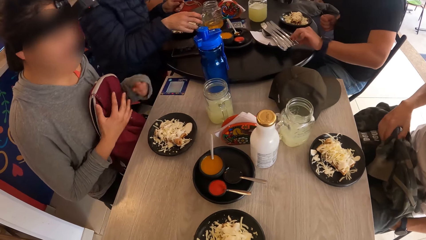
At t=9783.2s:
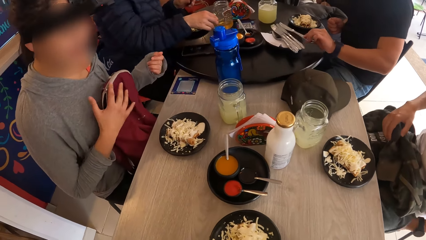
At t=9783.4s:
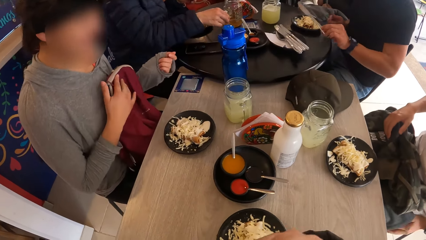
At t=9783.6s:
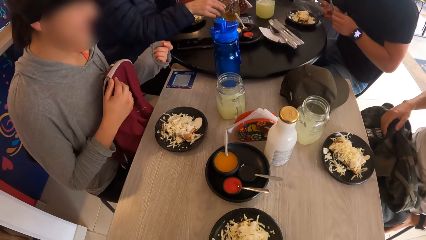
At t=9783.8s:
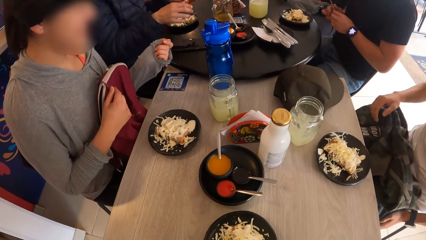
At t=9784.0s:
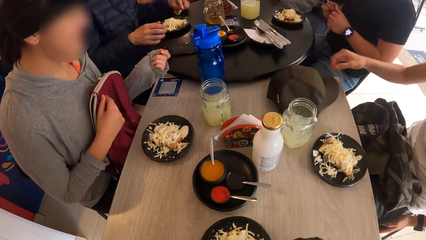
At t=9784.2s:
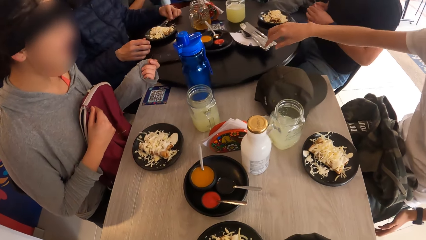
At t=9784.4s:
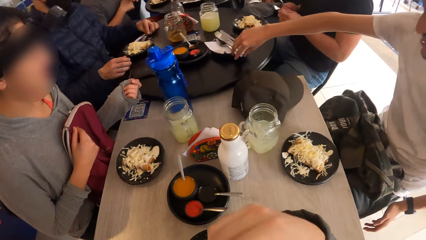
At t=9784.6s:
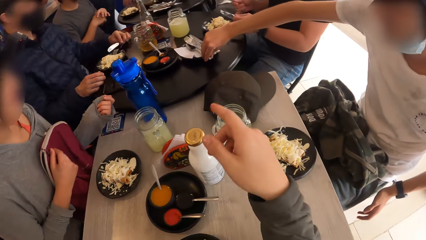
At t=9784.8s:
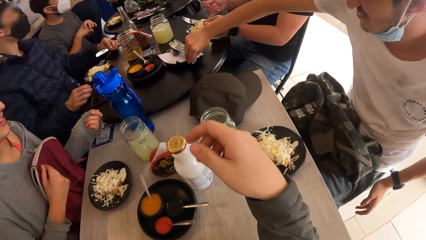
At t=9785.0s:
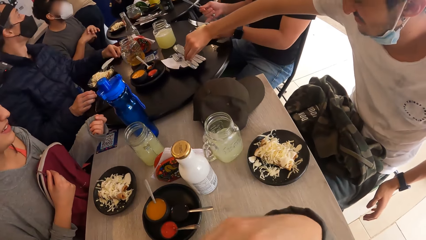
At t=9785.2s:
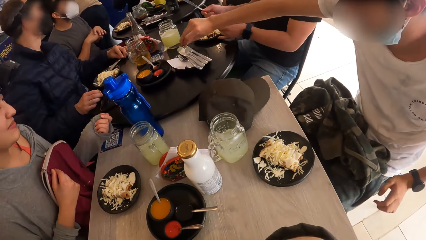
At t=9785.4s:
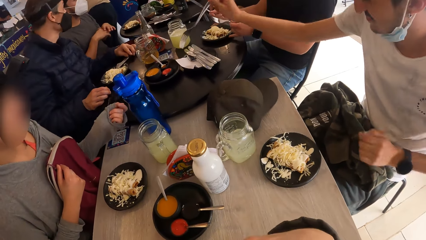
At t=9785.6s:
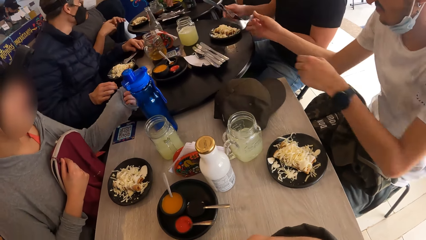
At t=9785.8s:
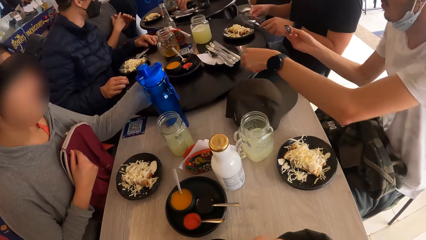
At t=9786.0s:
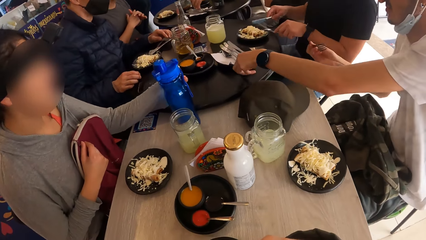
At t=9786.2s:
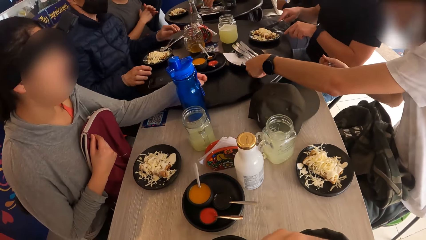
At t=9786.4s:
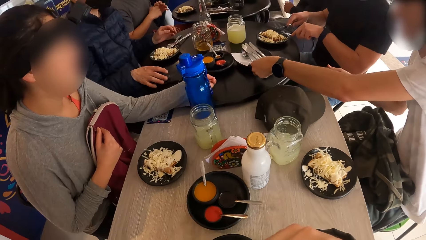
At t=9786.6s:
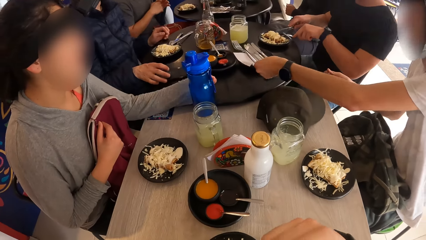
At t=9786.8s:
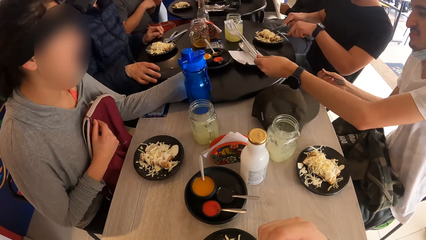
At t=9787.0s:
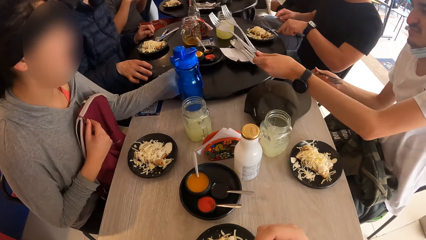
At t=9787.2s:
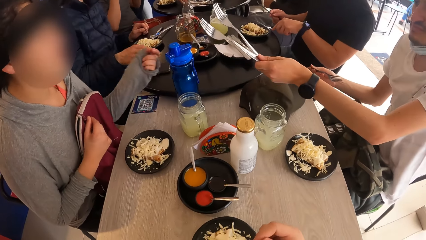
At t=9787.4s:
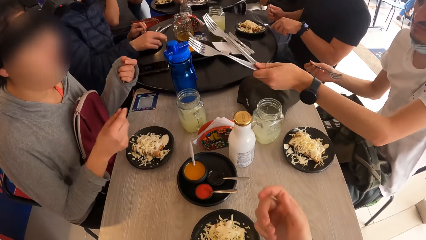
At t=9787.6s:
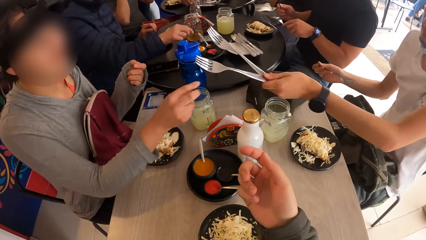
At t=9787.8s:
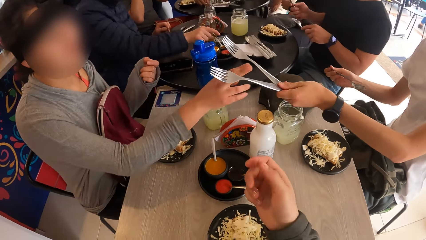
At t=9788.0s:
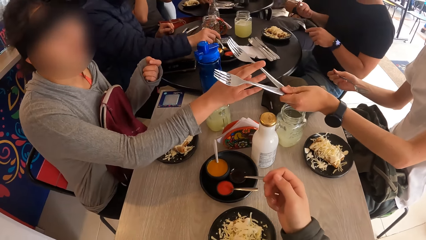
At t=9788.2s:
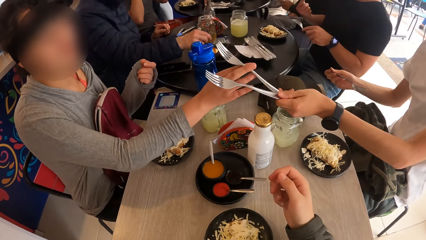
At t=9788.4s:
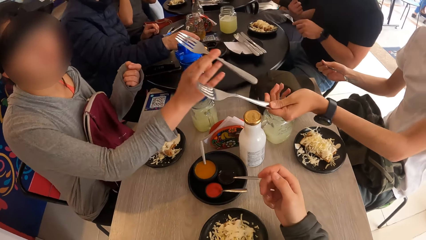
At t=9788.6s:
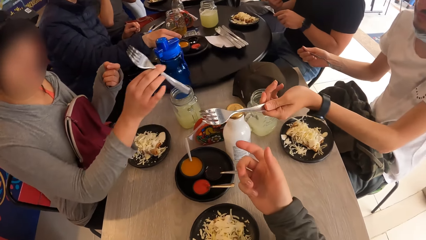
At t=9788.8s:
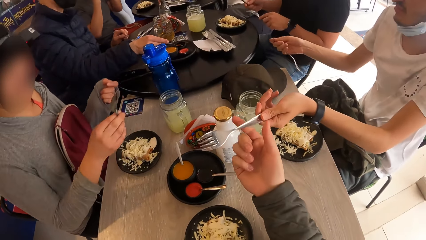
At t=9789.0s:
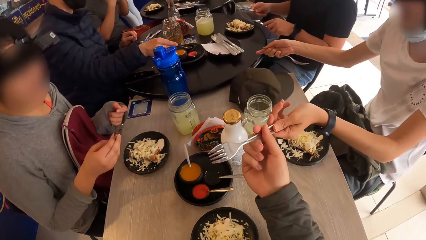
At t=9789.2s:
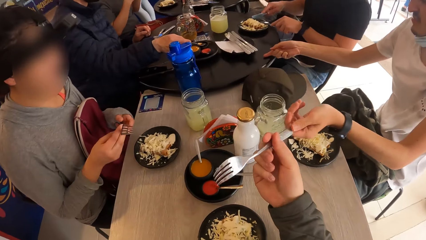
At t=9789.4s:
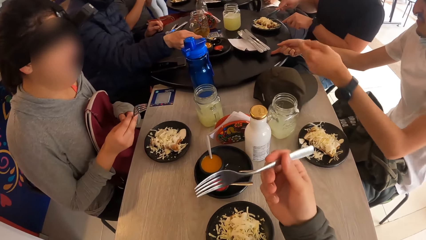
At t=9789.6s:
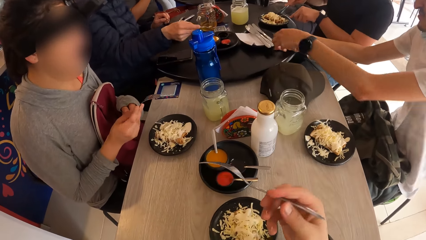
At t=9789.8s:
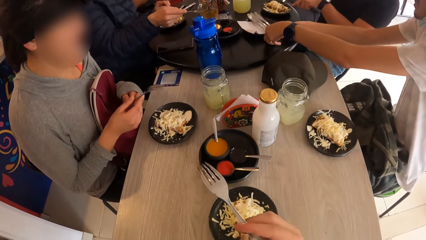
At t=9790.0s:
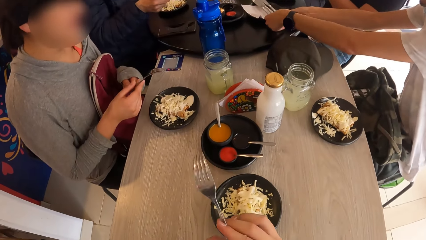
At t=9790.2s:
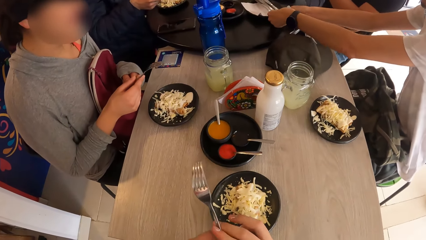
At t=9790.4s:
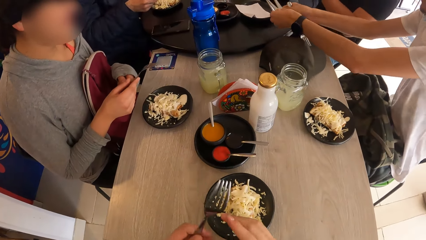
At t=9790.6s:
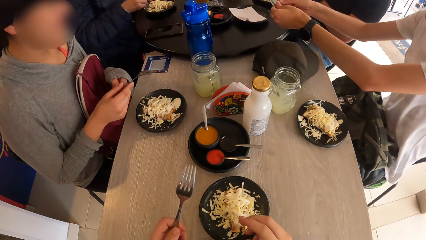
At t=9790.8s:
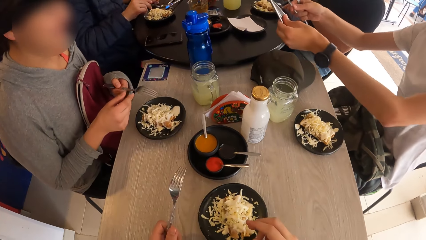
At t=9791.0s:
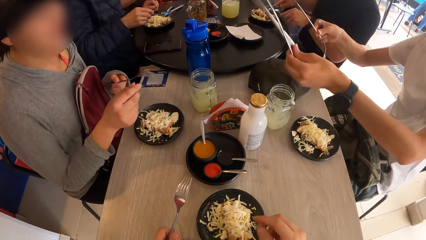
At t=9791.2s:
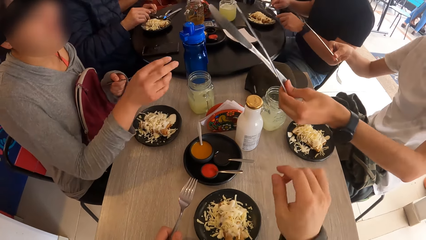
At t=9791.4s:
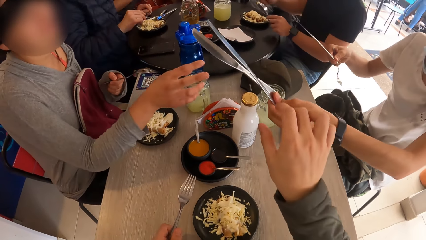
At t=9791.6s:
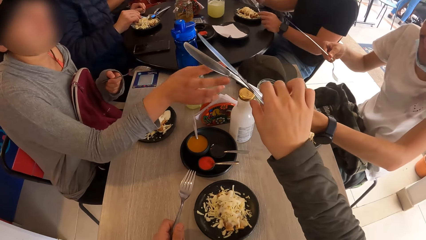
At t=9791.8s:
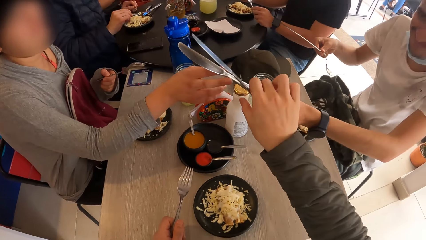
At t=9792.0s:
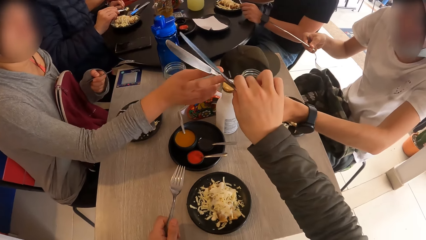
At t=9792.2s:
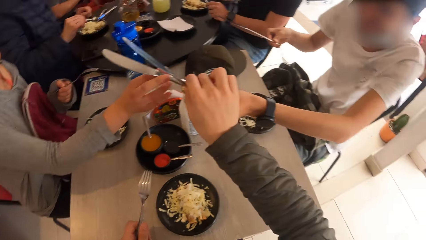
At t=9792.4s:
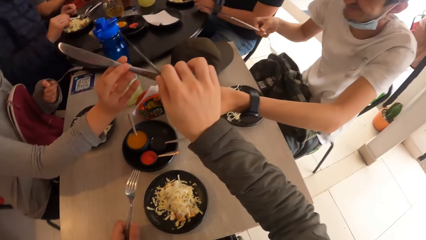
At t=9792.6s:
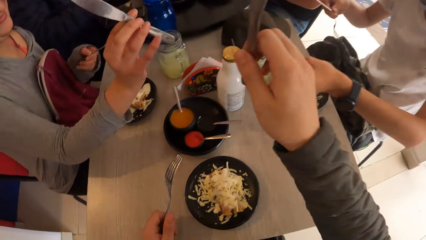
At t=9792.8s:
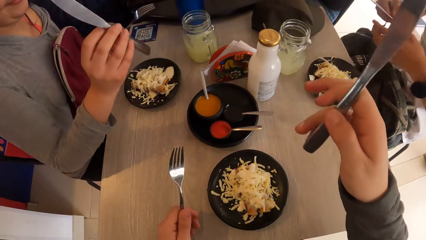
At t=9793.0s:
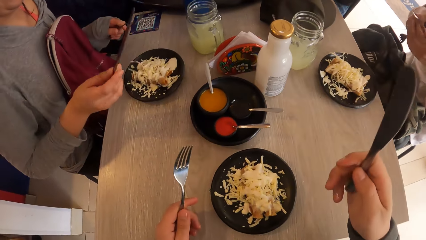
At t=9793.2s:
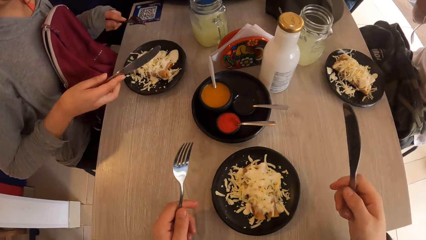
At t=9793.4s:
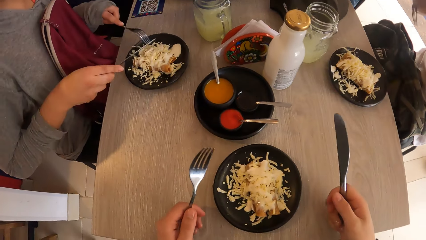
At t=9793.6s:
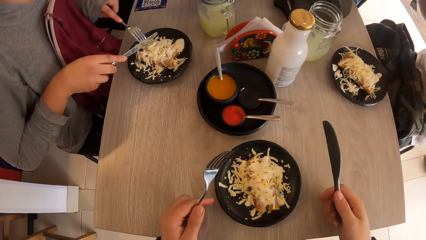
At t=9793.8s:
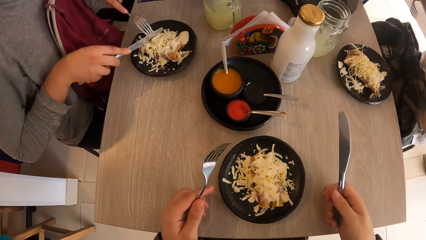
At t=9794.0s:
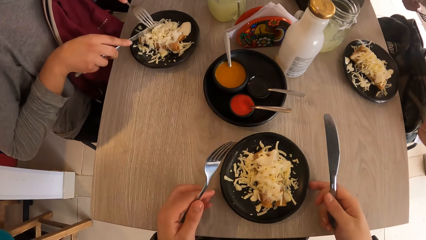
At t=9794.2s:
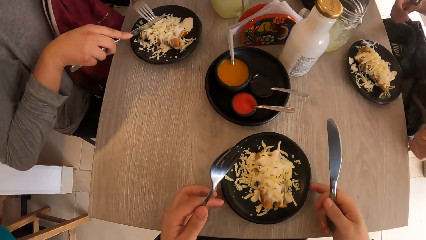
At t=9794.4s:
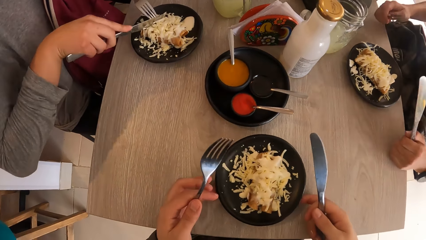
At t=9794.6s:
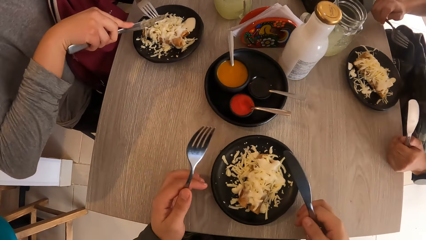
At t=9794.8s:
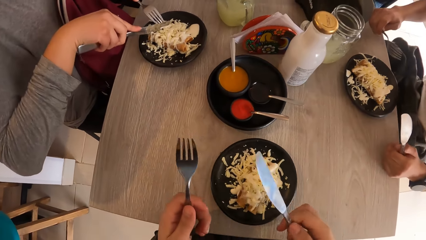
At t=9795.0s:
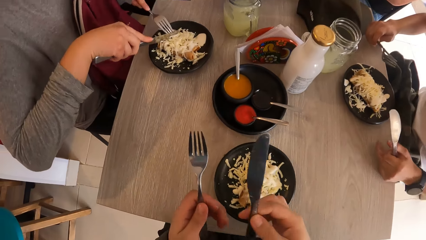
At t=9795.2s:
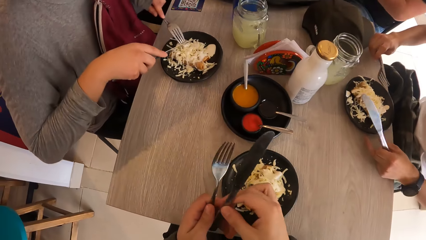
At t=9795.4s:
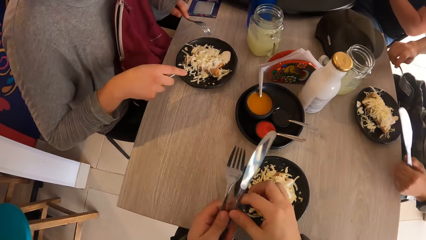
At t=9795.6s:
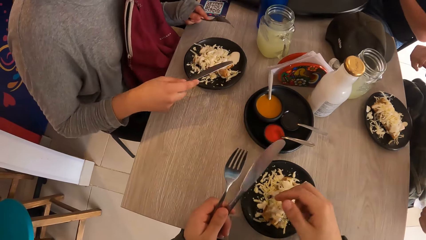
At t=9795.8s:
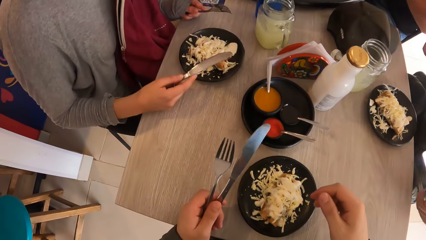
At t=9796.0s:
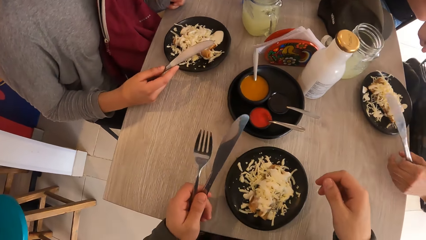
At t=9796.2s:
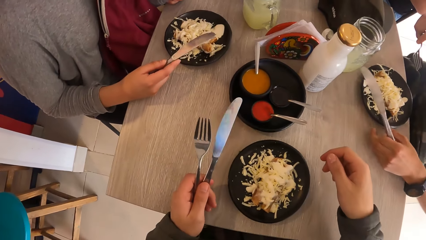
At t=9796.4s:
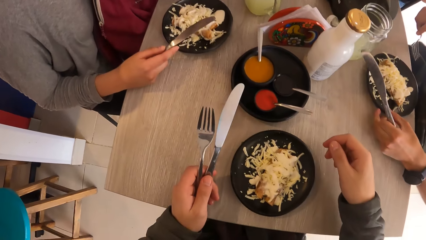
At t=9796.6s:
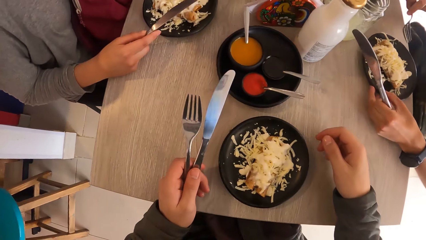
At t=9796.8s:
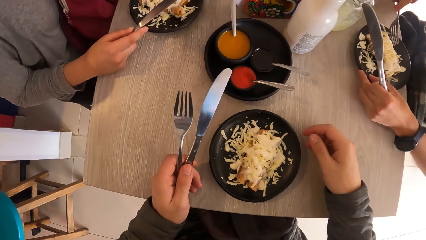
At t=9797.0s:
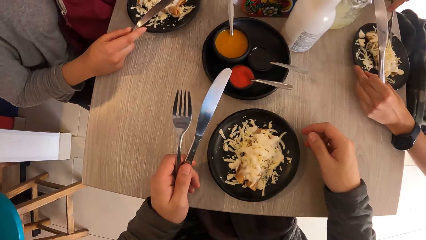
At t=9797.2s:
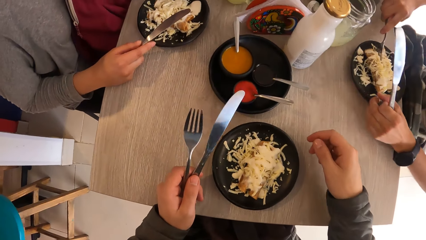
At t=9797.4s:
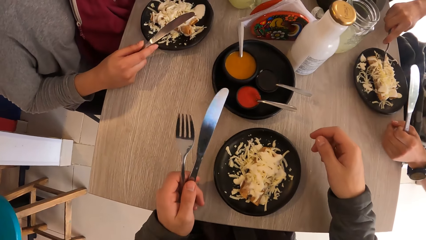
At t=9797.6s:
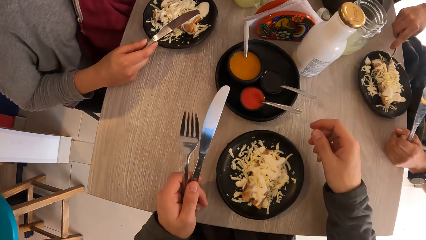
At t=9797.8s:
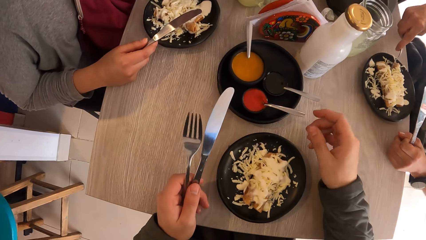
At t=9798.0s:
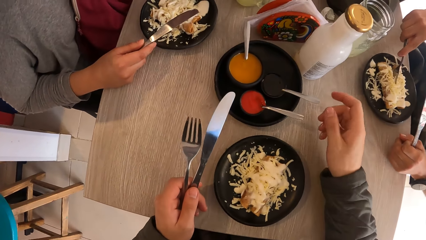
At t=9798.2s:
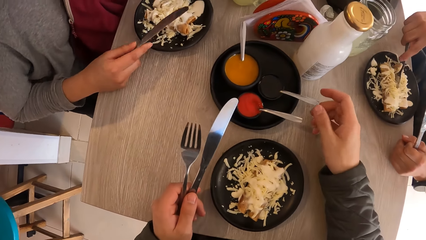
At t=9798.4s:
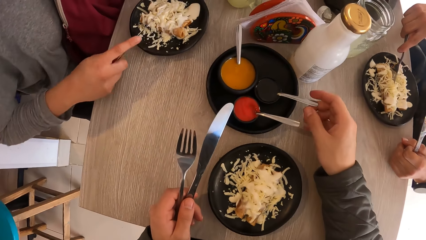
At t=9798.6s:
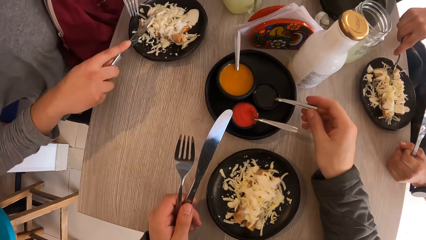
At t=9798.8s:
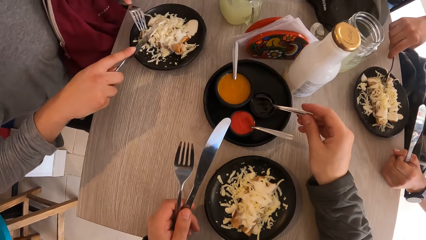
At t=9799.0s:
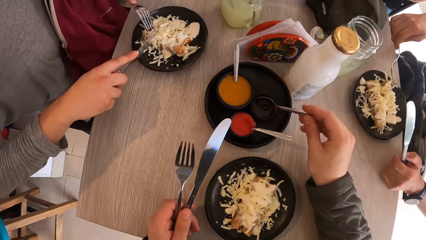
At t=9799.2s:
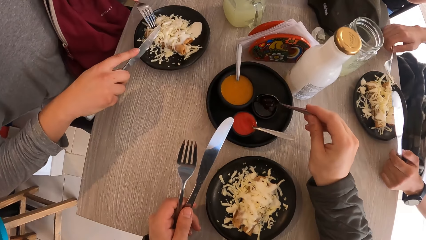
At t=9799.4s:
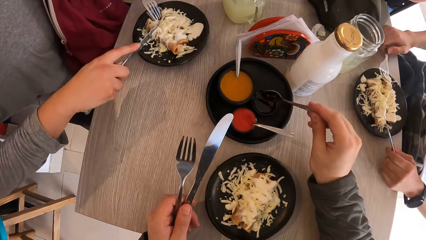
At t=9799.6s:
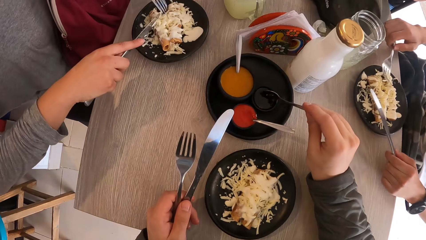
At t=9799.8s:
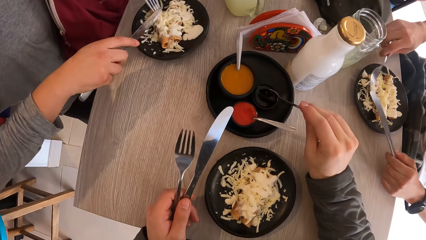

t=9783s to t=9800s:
The camera wearer looks around. A man picks a knife from the table with his left hand. Another man picks a fork from the table with his right hand. The camera wearer raises the hand. The other man picks forks from the table with his right hand. The other man gives the forks to the camera wearer and a woman with his left hand. The woman takes the fork with her right hand. The camera wearer takes the fork or spoon from the other man with her right hand. The woman passes the fork from her right hand to her left hand. The other man picks knives from the table with his right hand. The camera wearer passes the fork from her right hand to her left hand. The woman takes the knife with her right hand. The other man gives the knives to the camera wearer and the woman with his left hand. The camera wearer takes the knife from the other man with her right hand. The woman cuts food on the plate with the knife in her right hand. The camera wearer adjusts the plate with both hands. She looks at the plate. She passes the knife from her right hand to her left hand. She rotates the plate. The other man adjusts the plate on the table with his right hand. The camera wearer takes sauce from a bowl in the plate on the table with a spoon in her right hand. She touches the spoon.
